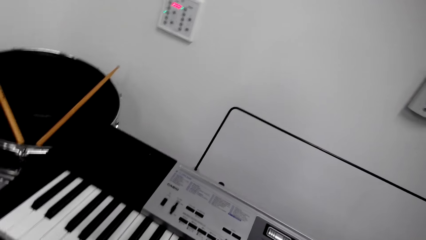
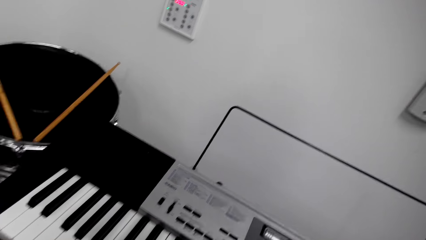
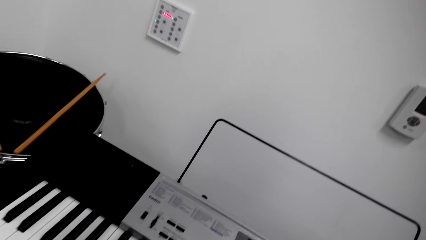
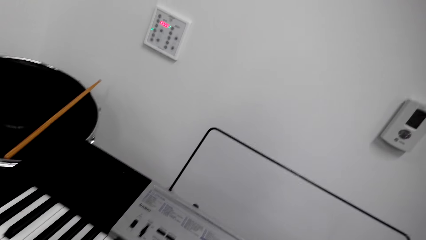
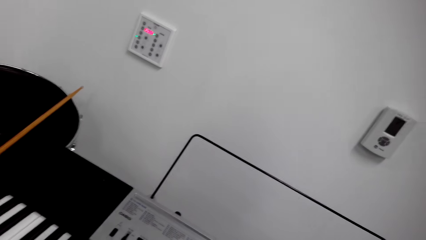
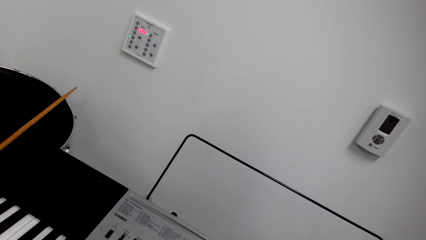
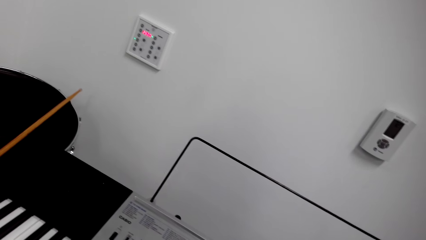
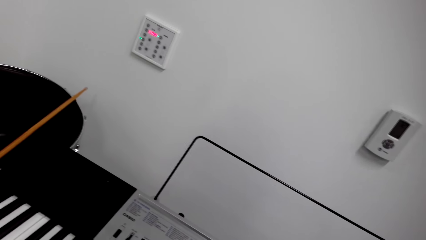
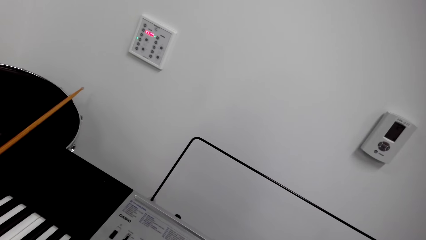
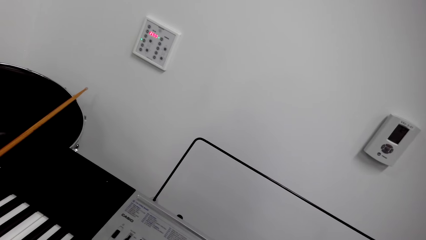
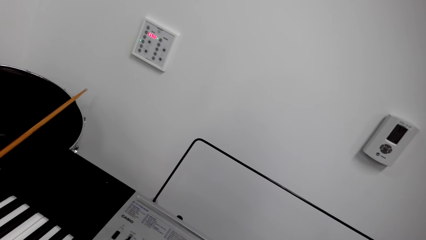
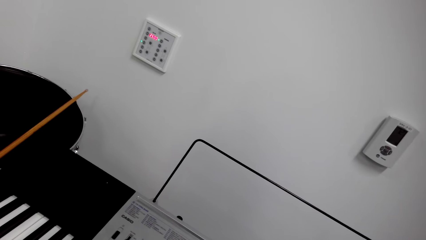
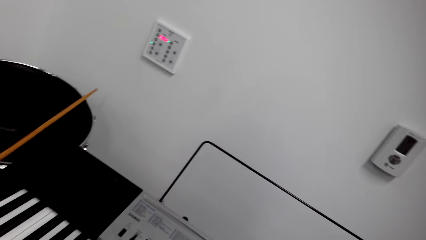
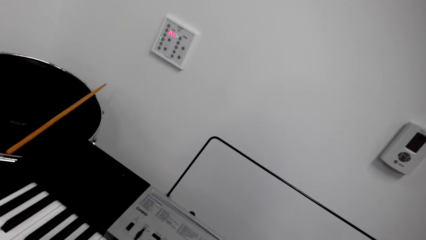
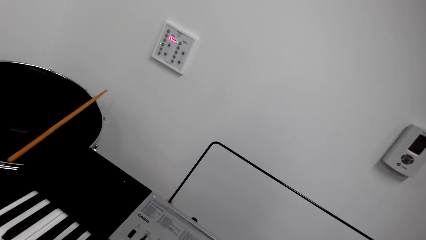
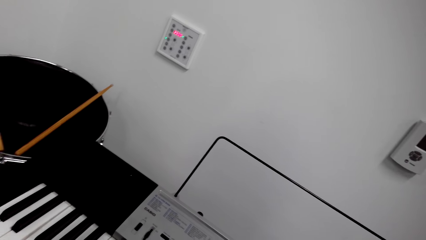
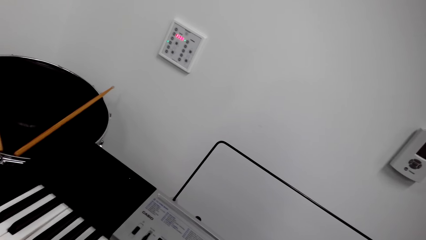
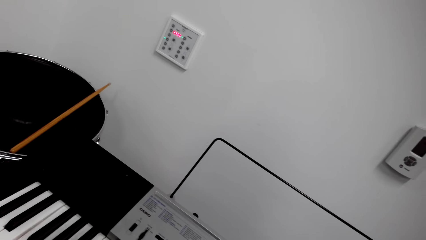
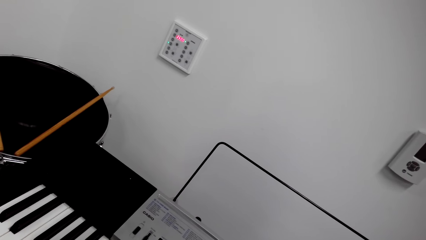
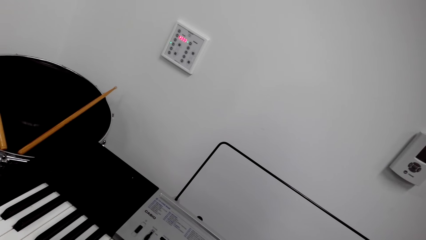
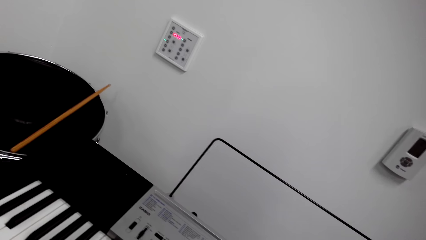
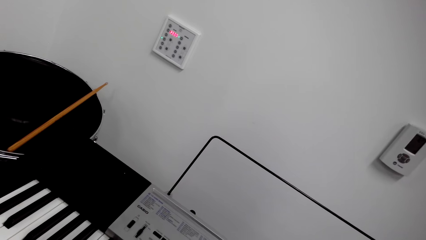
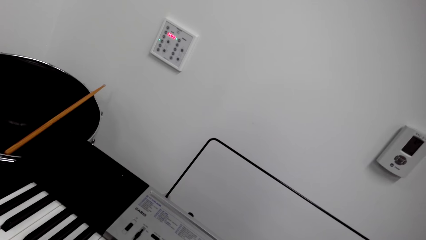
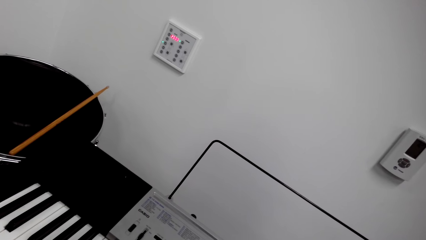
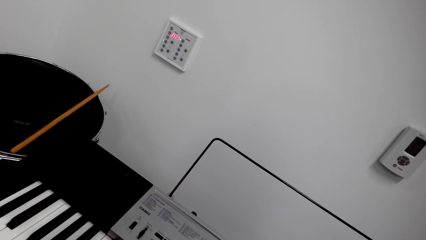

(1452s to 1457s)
The camera wearer plays the piano.

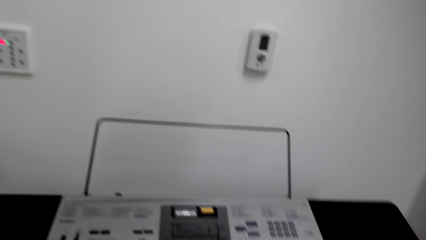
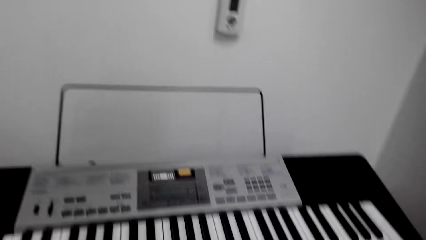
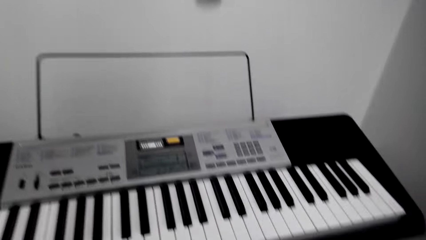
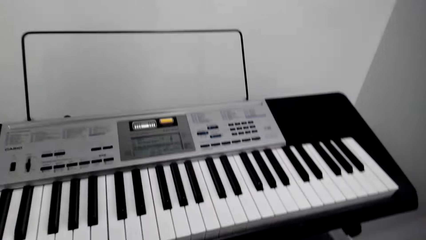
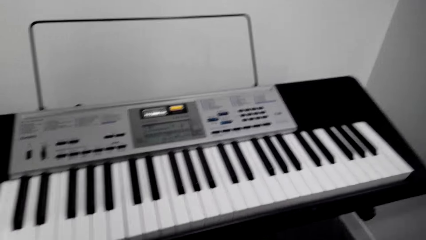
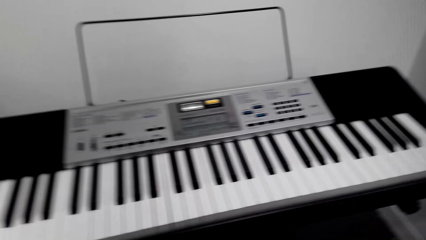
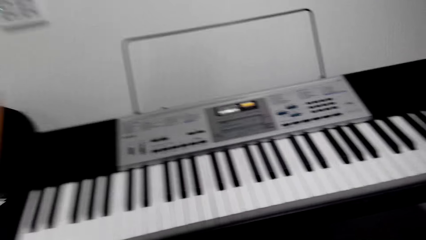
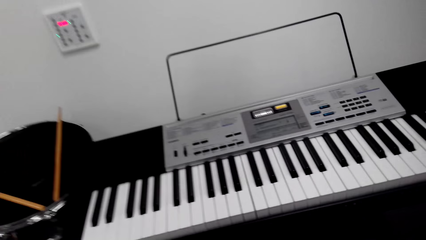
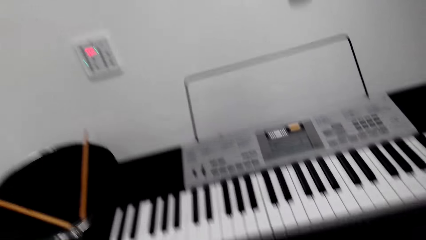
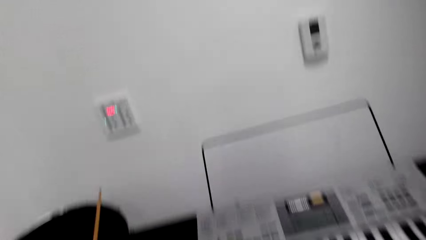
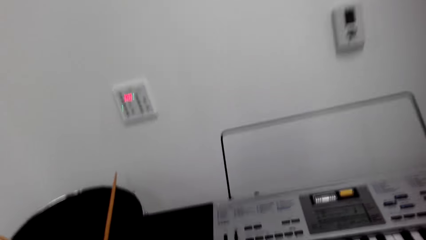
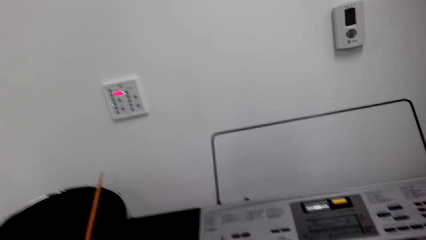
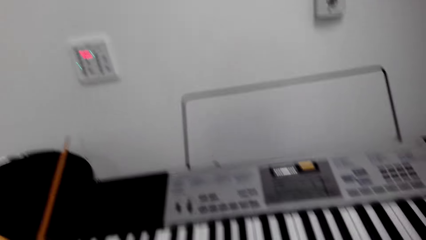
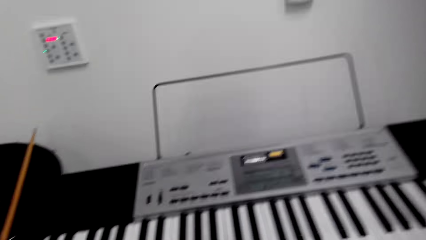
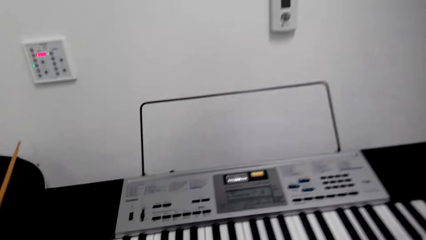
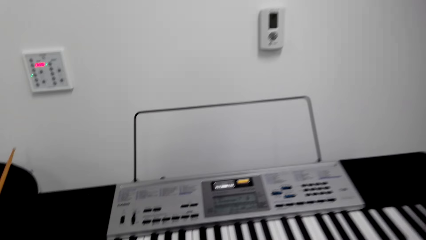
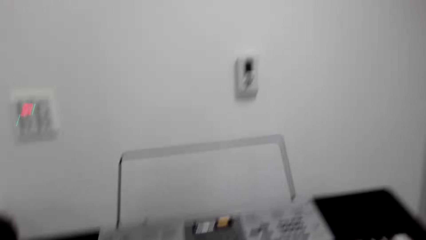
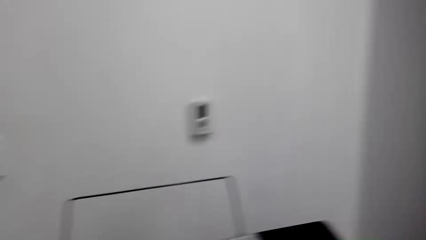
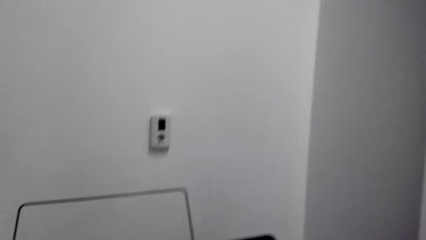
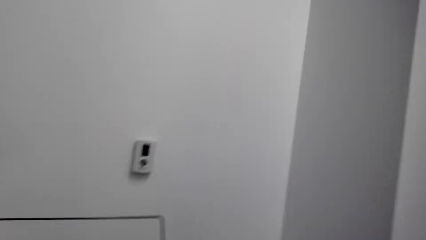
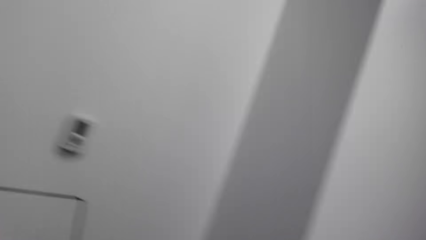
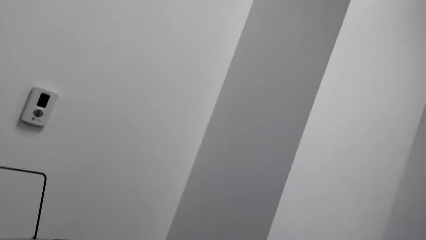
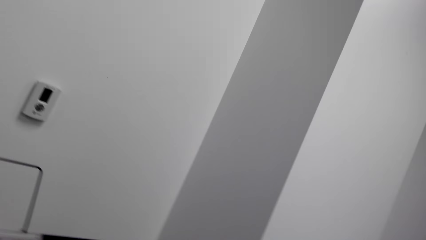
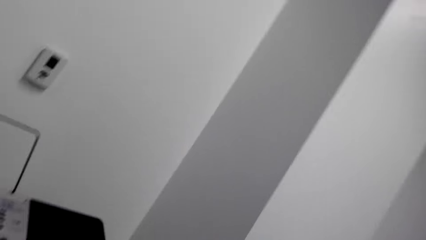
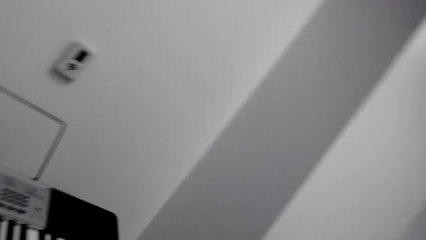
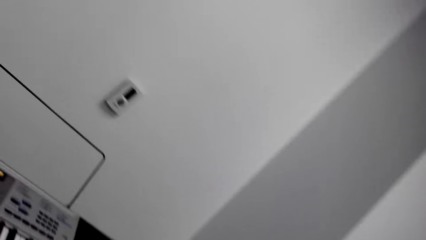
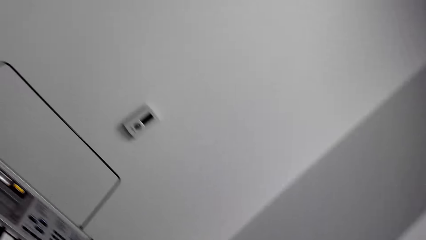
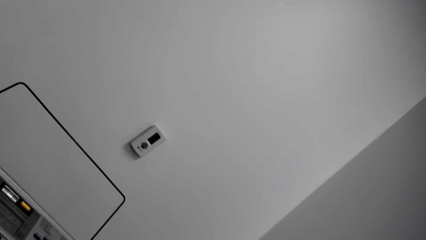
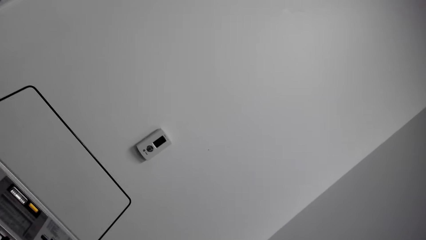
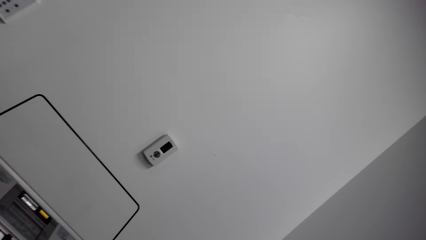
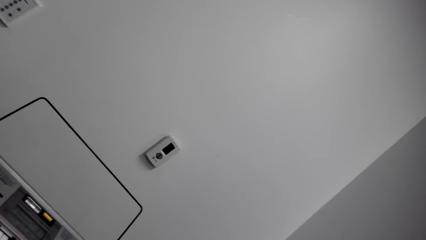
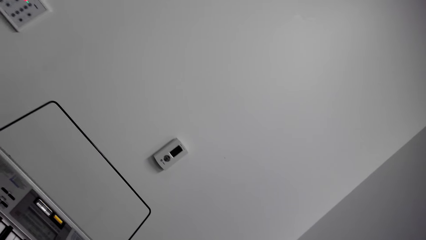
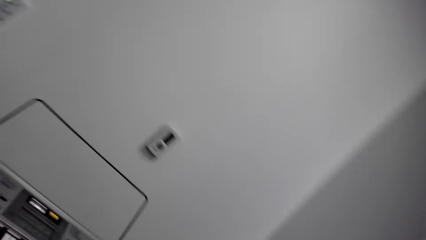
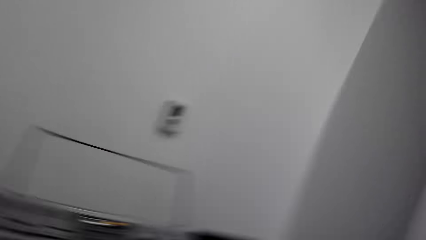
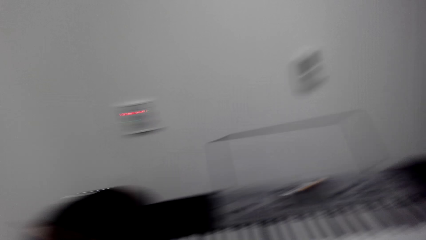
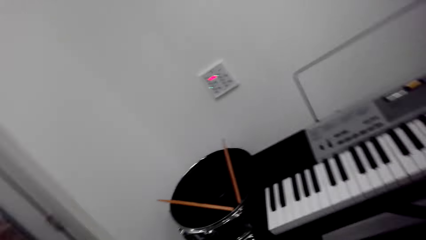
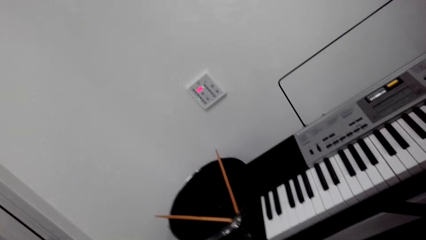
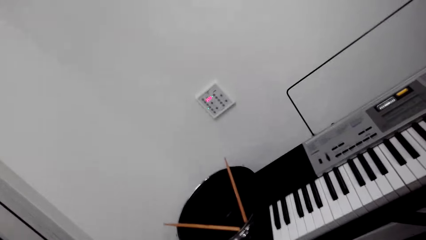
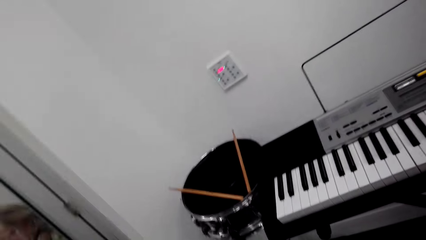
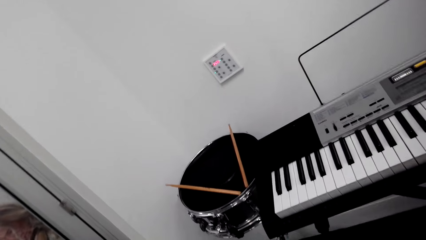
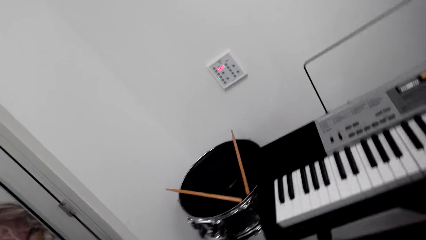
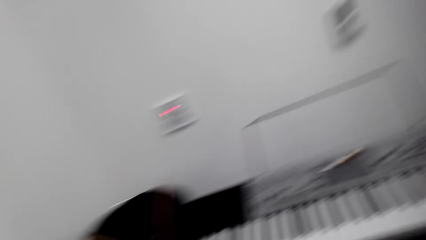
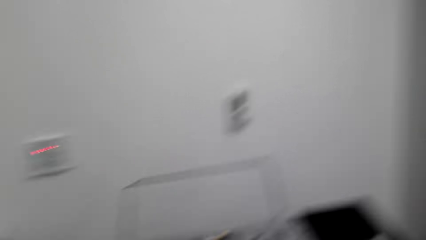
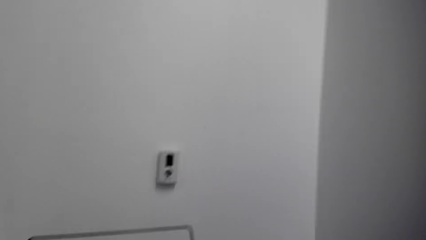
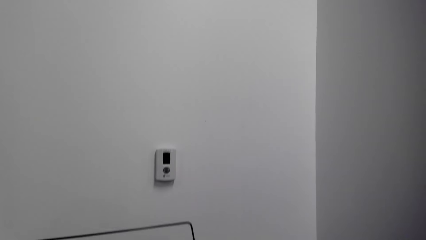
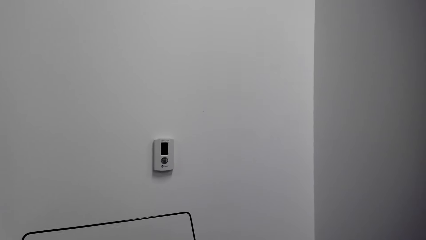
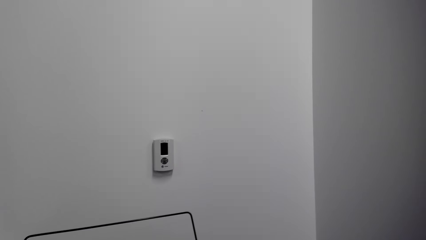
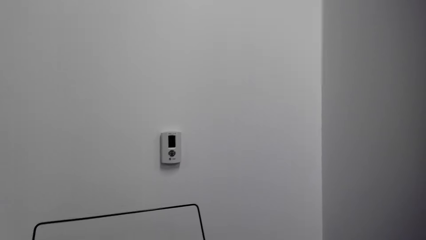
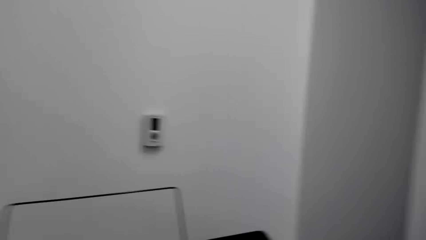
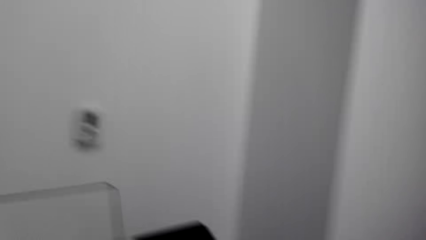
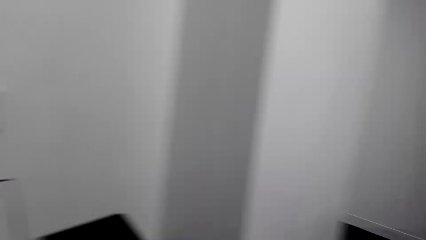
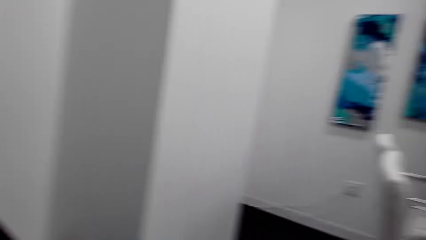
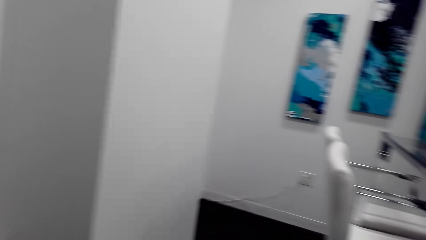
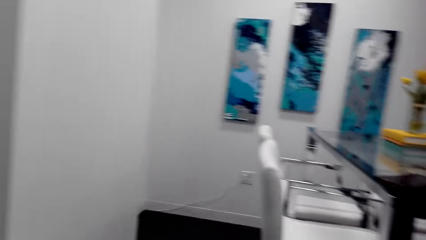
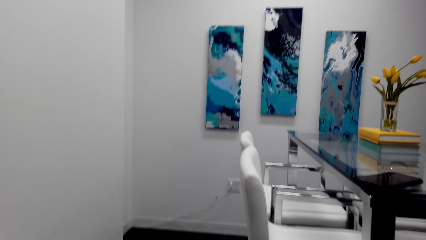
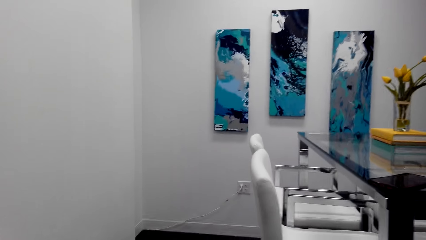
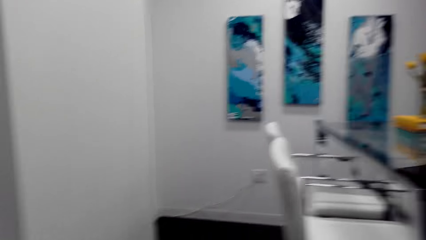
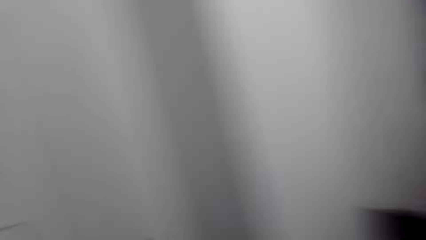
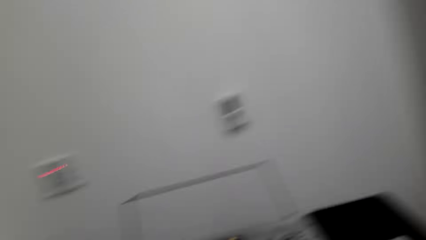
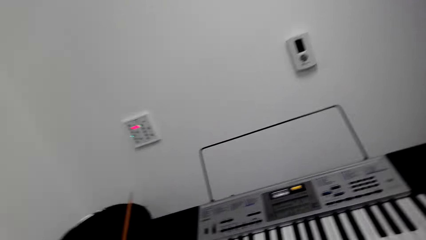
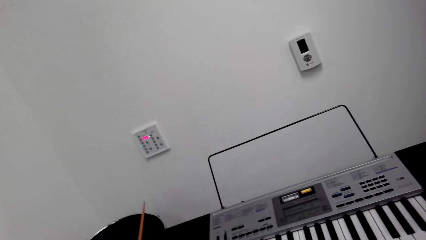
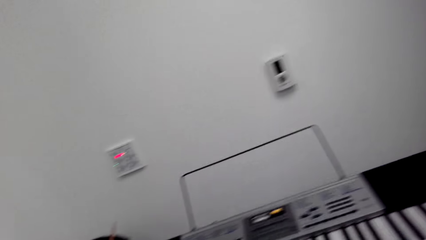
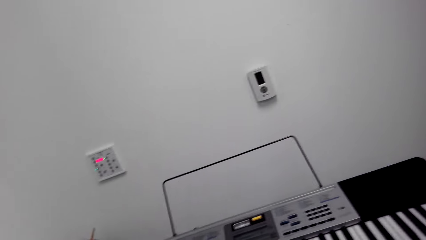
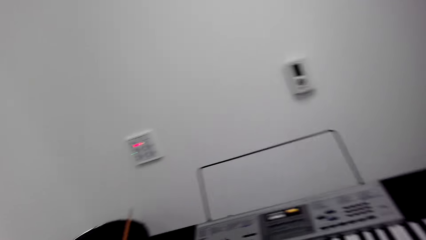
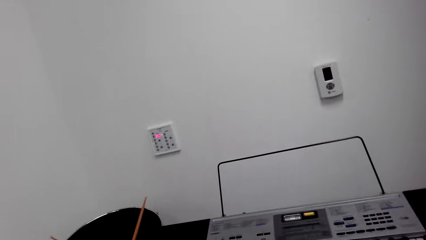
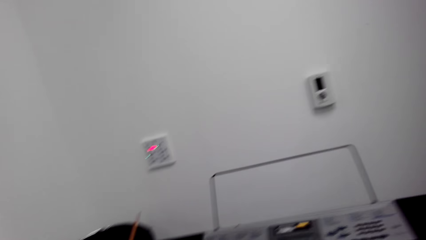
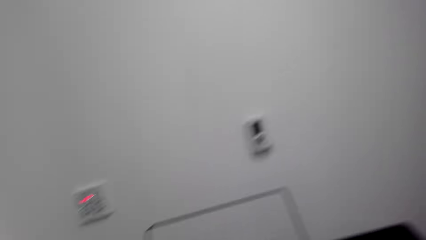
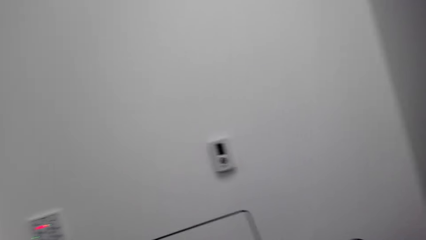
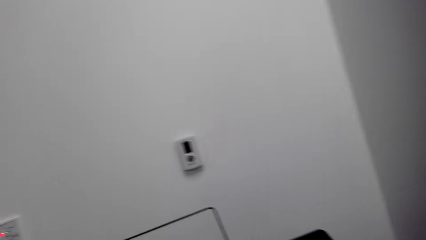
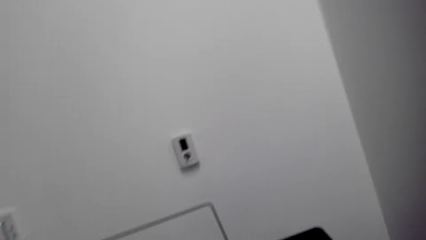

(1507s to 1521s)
The camera wearer looks around. They look at the wall.
